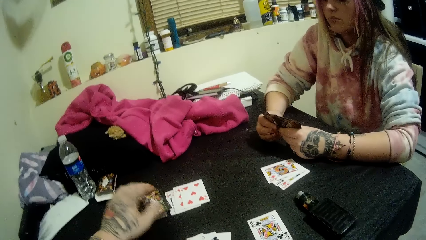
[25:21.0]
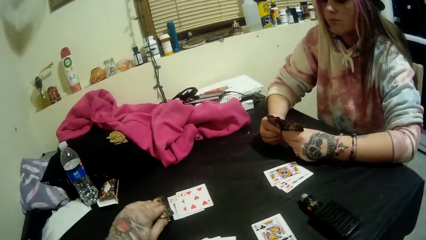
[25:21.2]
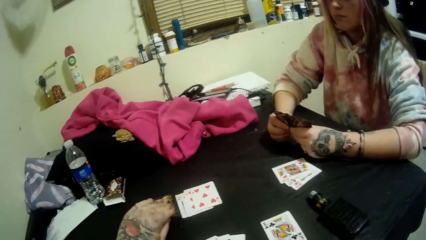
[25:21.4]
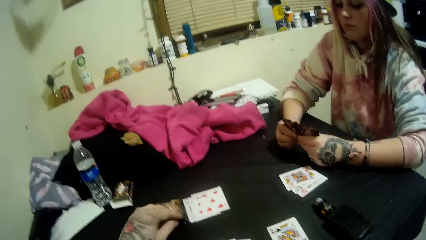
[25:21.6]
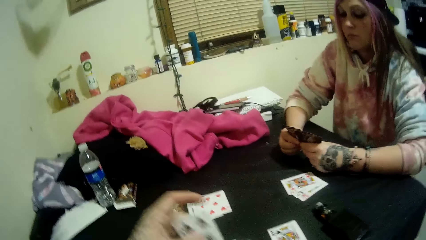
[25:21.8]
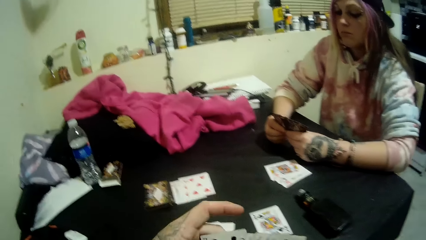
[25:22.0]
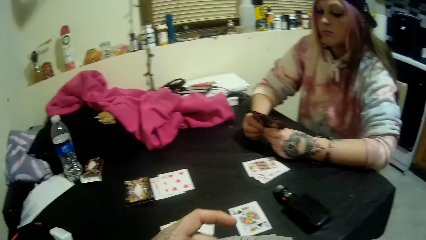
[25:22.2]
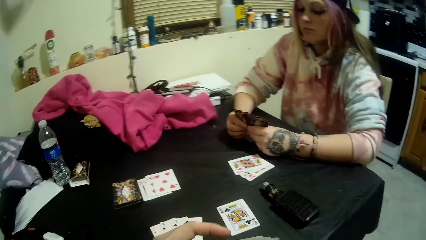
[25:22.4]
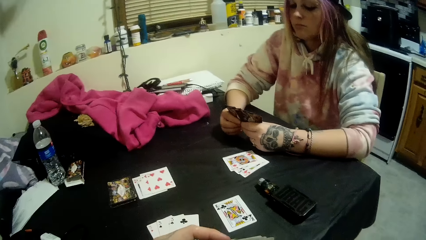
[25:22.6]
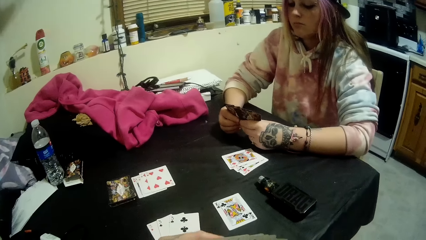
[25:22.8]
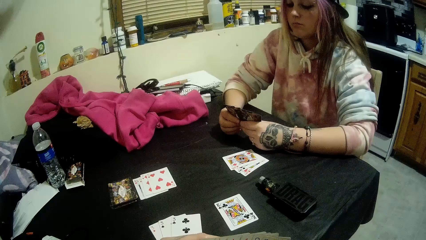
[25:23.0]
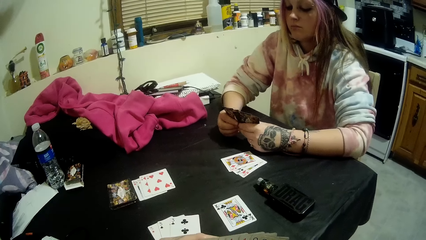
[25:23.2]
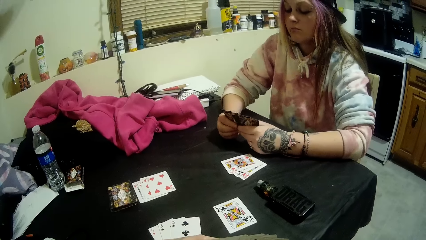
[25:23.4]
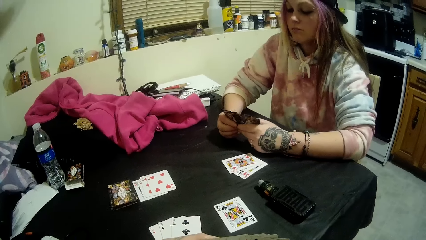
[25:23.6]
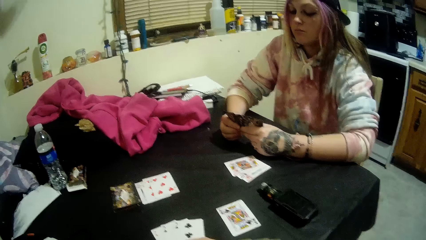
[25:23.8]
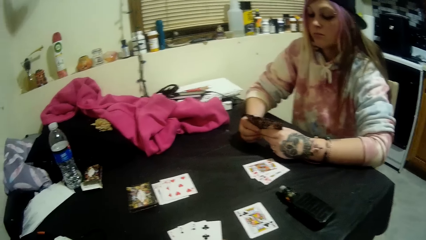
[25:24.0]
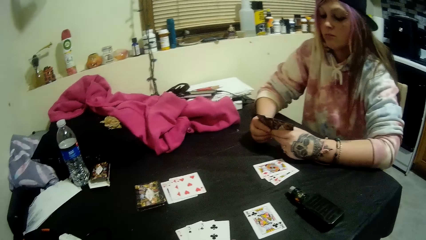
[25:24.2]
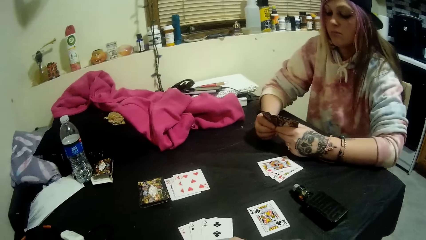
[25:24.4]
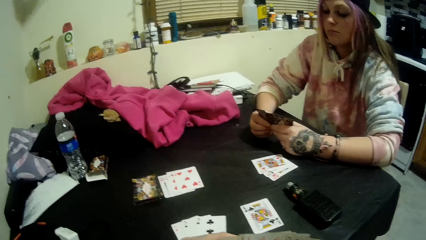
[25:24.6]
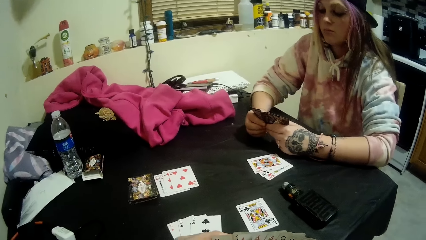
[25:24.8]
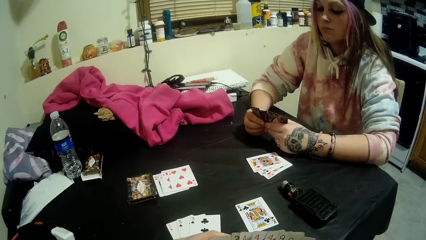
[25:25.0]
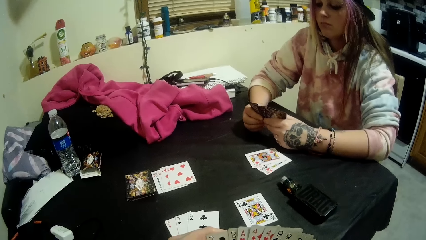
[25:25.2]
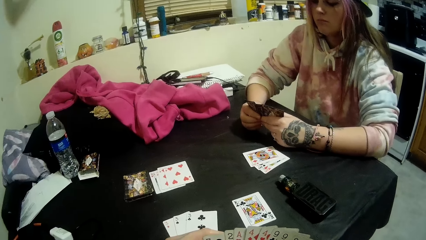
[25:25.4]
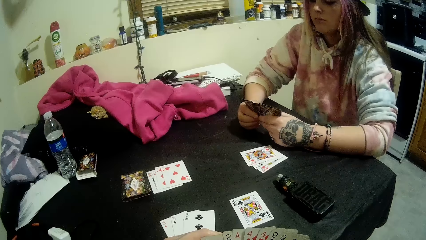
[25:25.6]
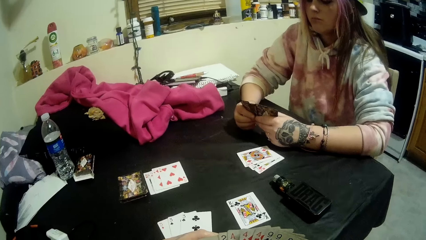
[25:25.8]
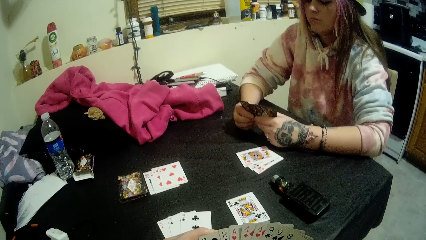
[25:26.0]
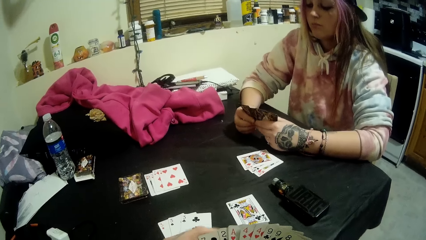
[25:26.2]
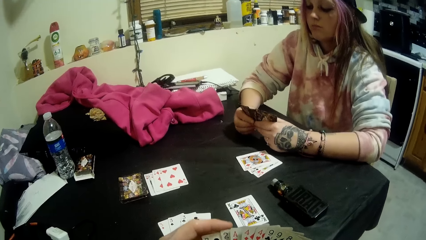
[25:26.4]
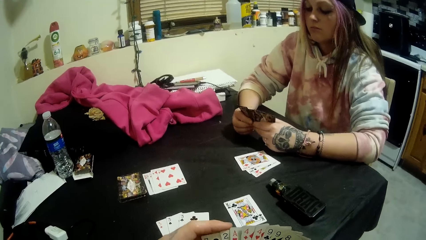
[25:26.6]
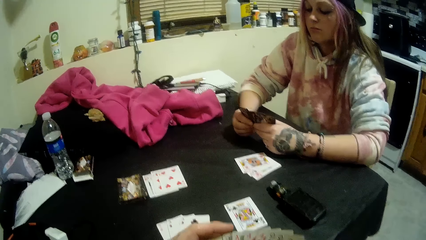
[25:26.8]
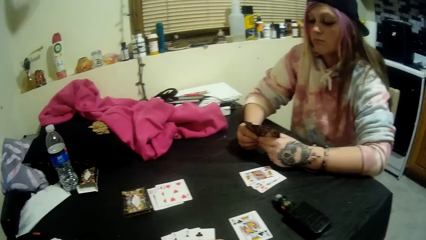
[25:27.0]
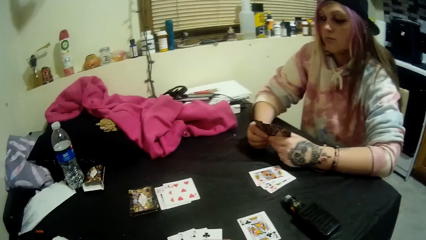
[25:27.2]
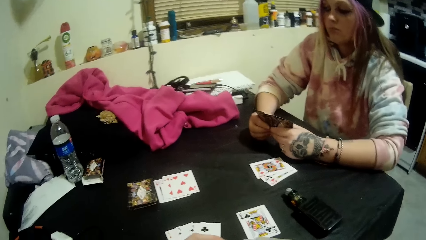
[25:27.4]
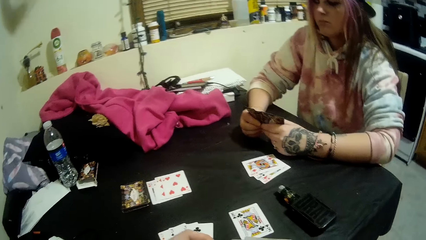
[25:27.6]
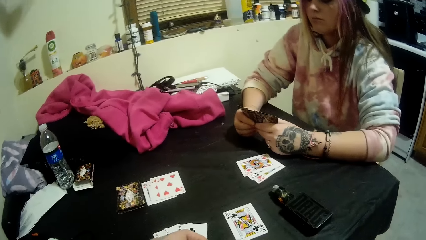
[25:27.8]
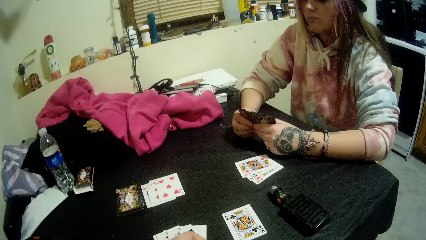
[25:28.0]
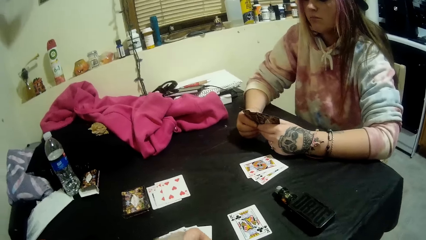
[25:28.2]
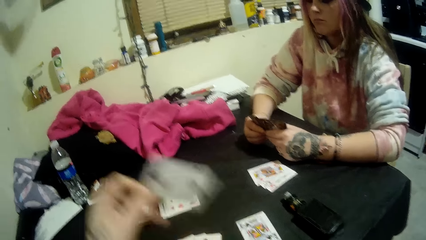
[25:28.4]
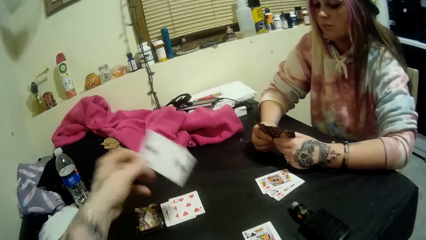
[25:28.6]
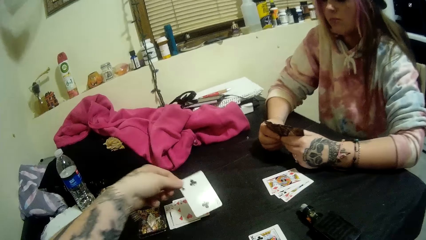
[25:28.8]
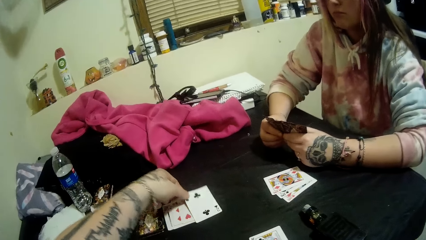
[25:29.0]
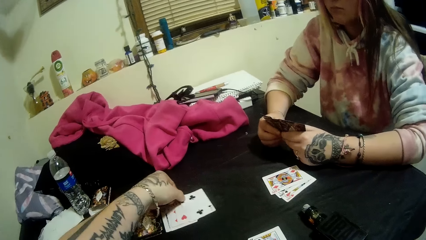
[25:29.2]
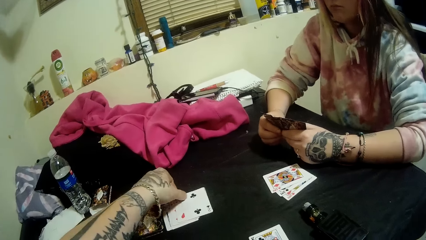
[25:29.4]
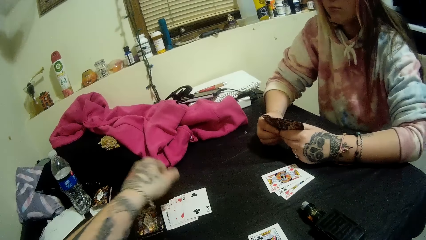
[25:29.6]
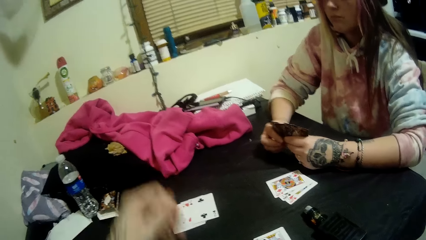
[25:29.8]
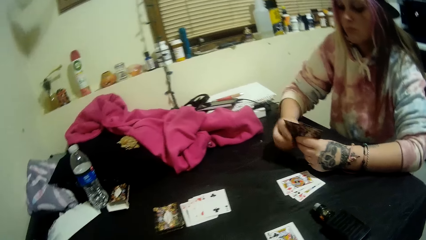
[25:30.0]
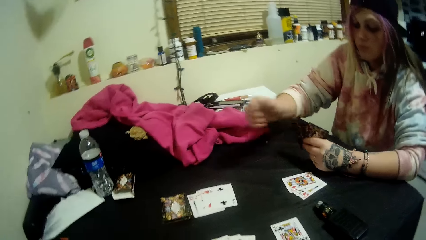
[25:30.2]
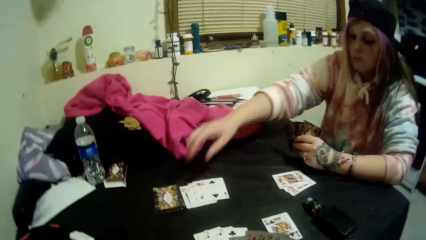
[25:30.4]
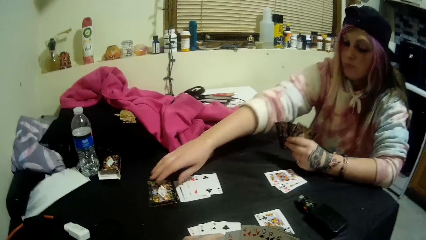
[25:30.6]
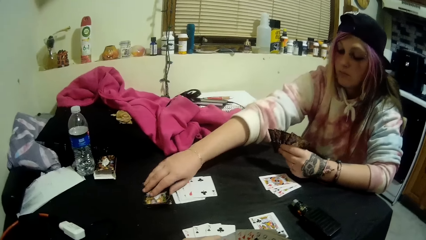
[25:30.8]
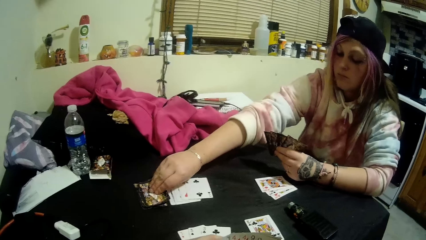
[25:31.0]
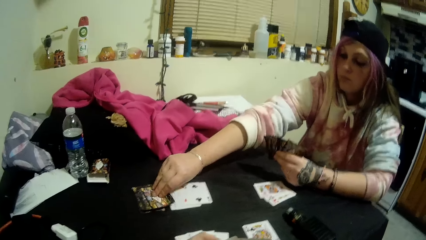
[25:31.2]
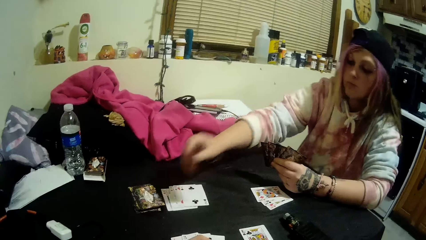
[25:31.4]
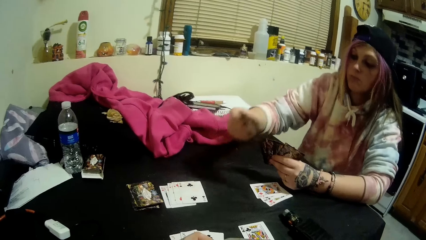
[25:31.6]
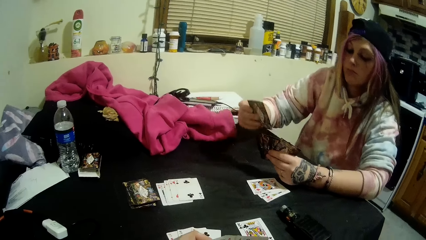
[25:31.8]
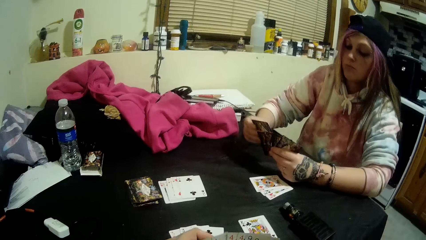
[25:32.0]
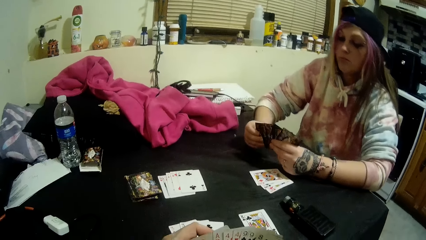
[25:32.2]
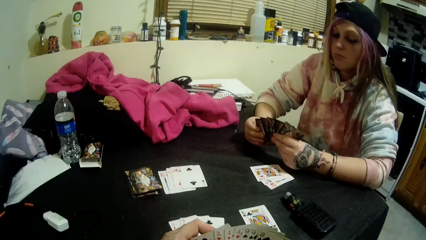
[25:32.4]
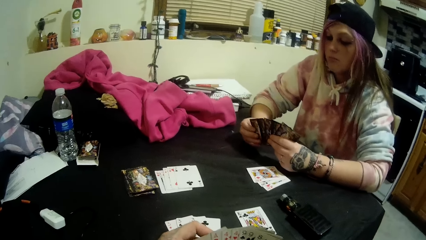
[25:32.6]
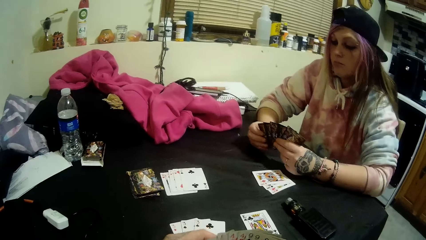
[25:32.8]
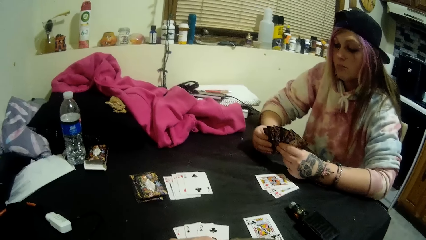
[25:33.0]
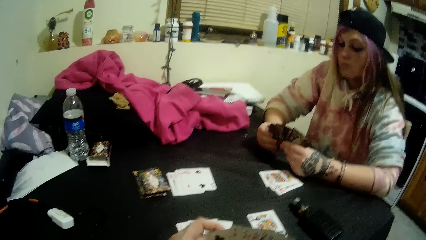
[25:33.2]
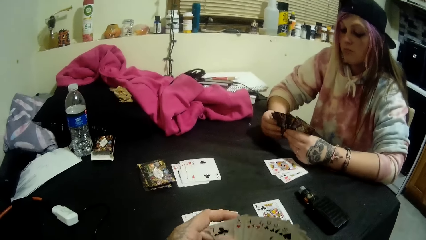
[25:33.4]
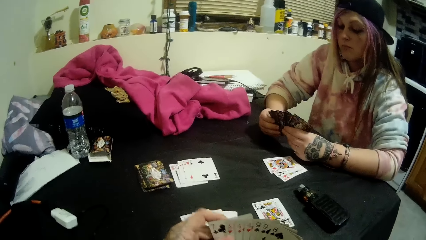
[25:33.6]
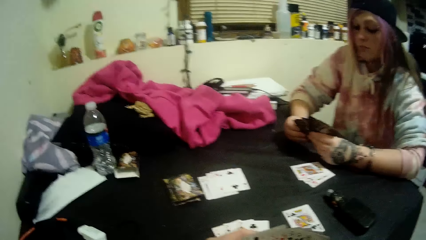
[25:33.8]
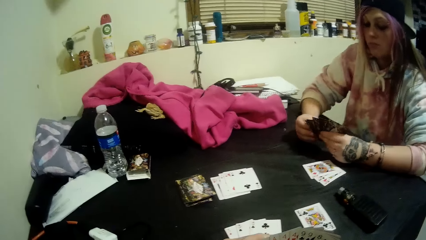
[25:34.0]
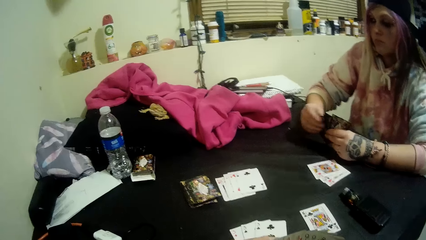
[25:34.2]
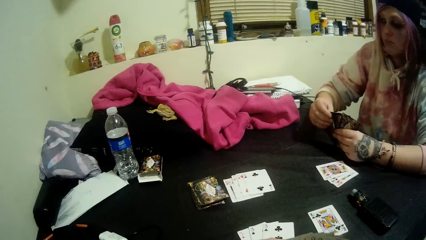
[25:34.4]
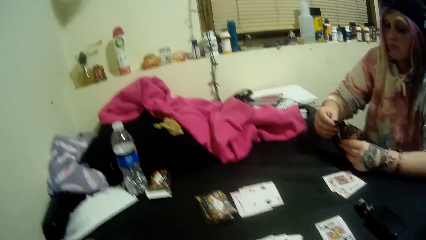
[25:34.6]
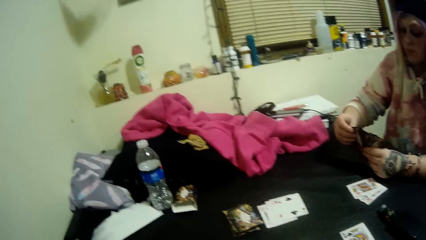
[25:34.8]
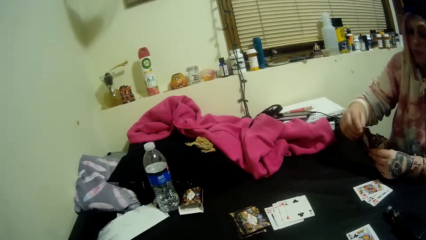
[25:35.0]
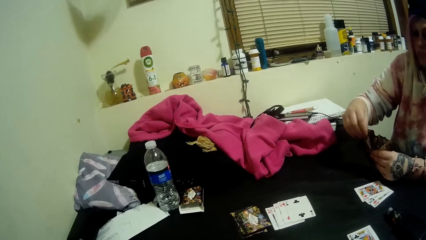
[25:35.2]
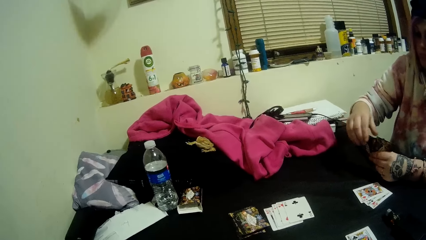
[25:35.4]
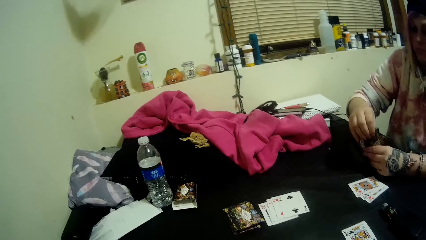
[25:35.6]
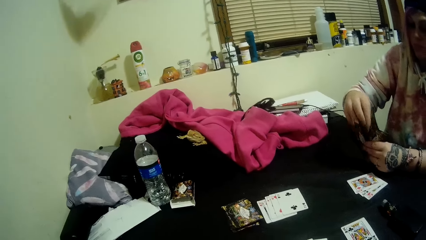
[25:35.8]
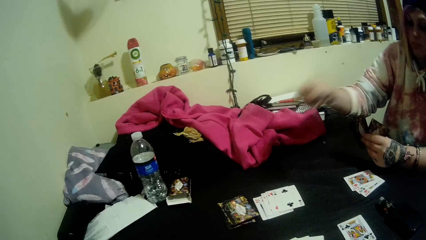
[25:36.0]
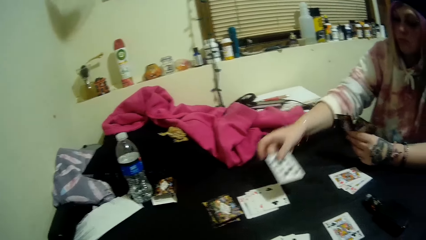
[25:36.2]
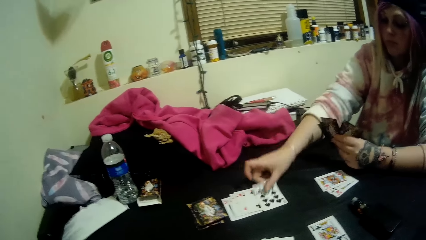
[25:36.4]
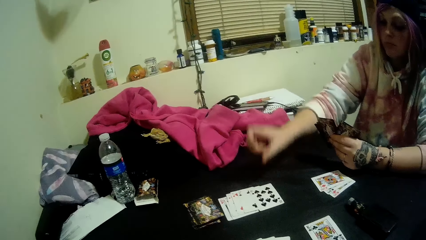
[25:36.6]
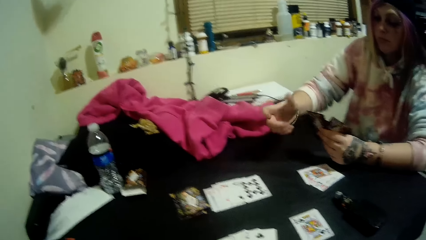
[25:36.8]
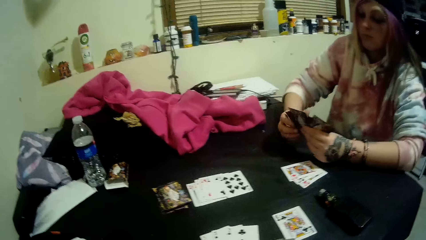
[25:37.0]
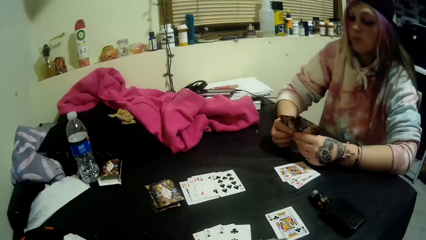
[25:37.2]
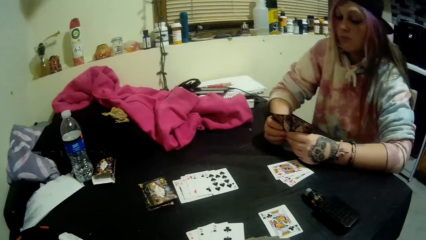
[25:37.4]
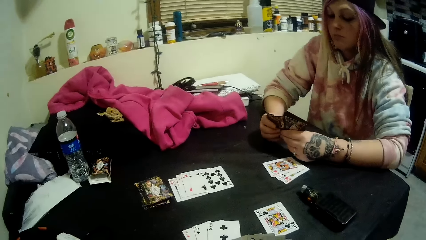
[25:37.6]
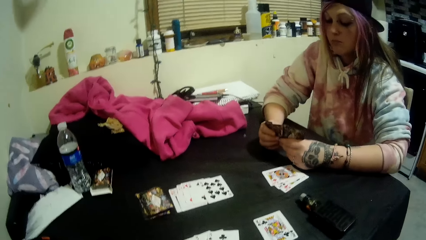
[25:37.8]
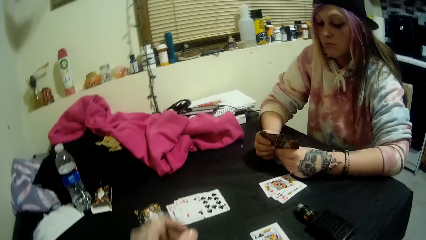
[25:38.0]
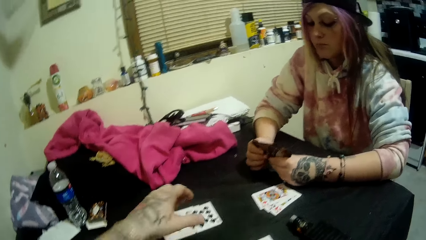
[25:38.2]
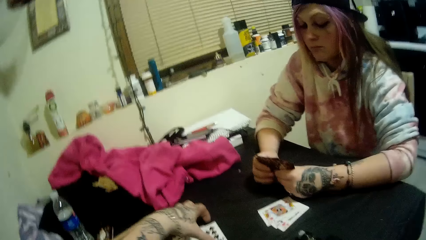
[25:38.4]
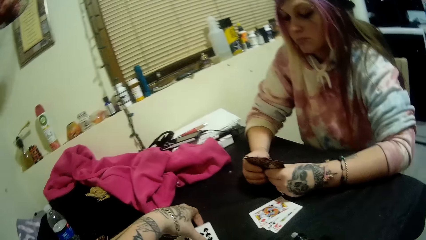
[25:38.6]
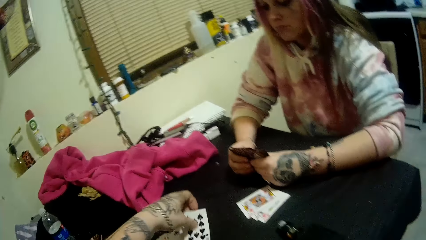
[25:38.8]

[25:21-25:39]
The camera wearer picks another card from the stack of cards with his left hand. He holds the cards in his right hand with both hands. He drops another card onto the table beside the stack of cards with his left hand. The lady picks another card from the stack on the table with her right hand. She holds the cards in her left hand with both hands. She drops another card onto the table beside the stack with her right hand. She holds the cards in her left hand with both hands.
